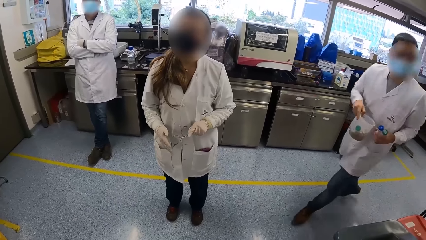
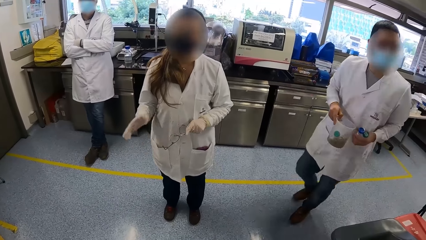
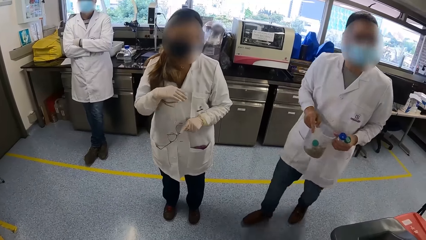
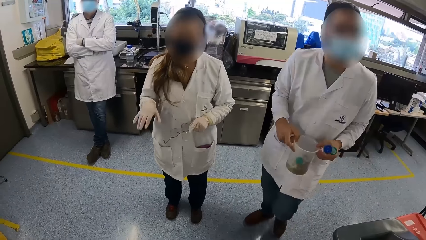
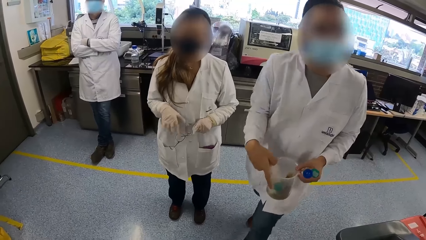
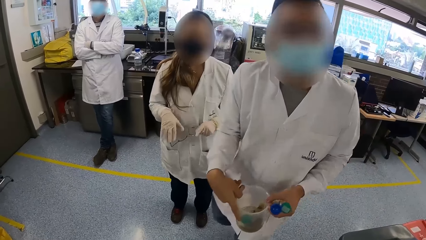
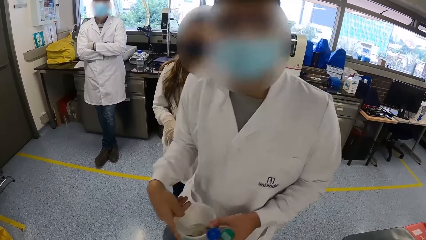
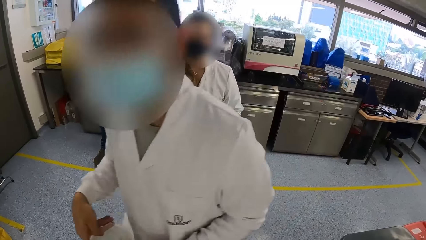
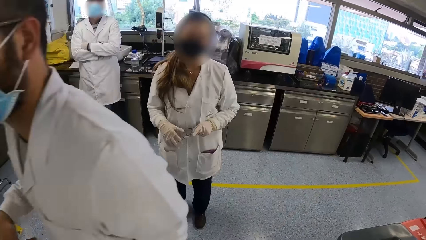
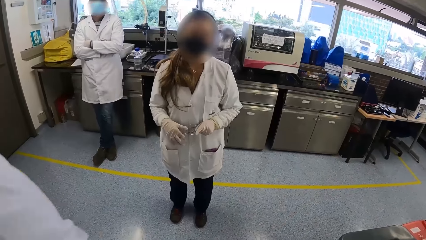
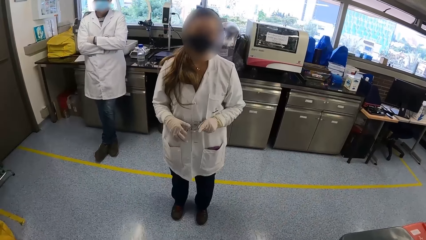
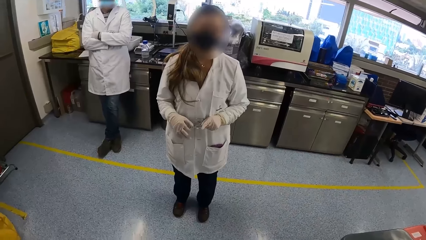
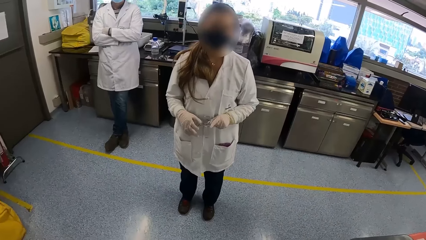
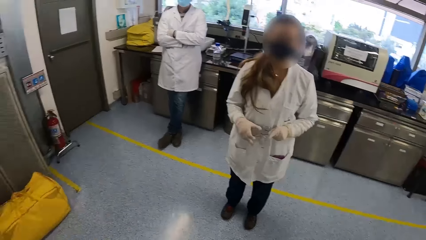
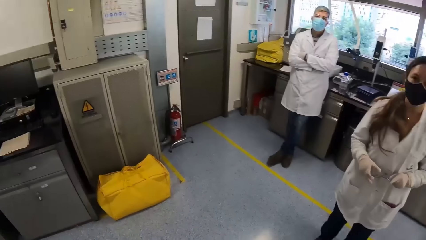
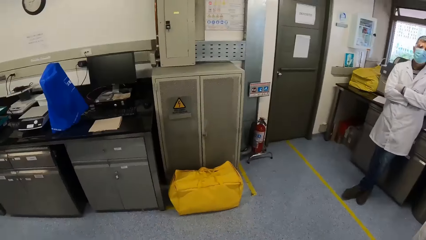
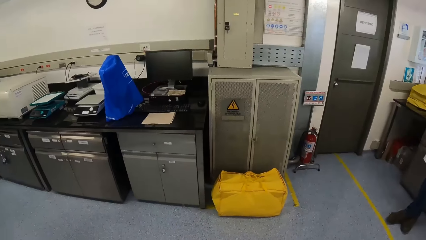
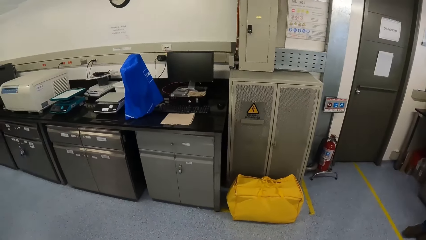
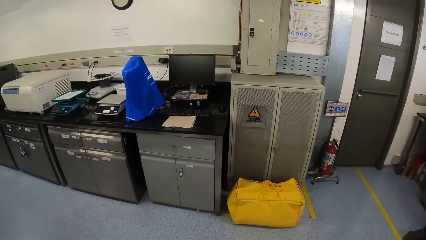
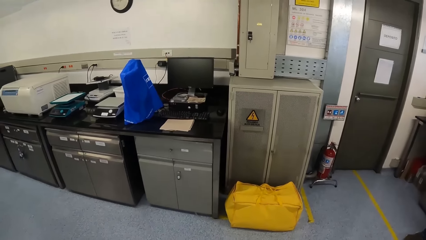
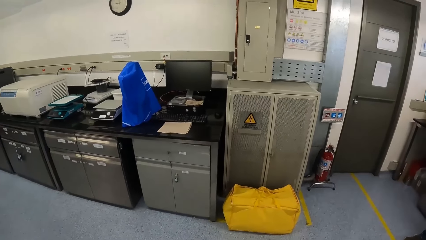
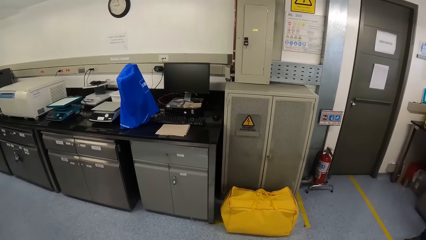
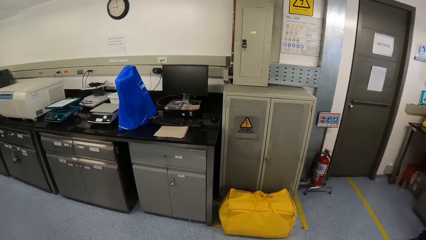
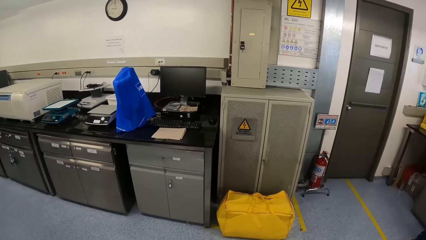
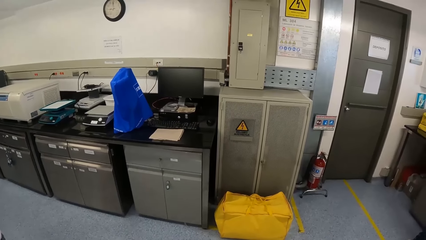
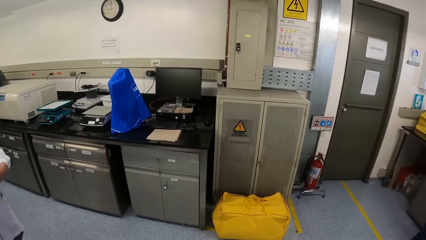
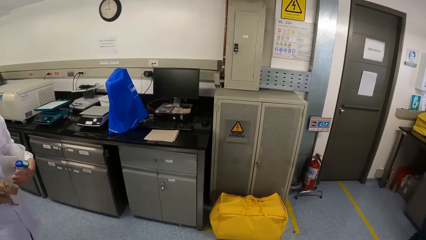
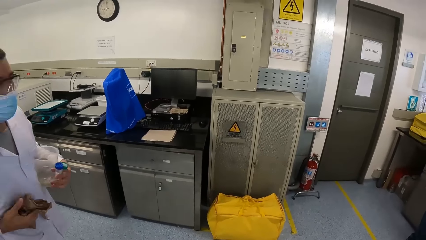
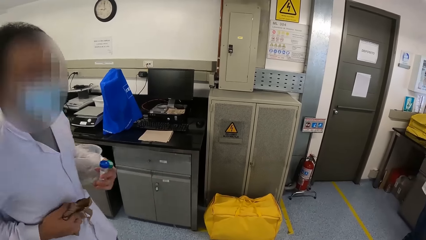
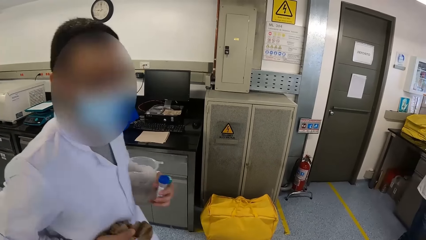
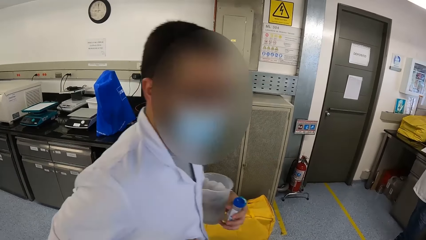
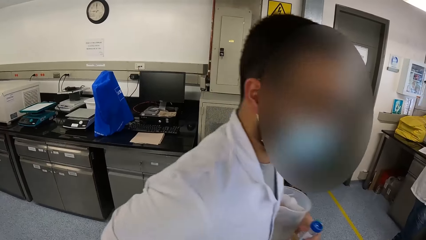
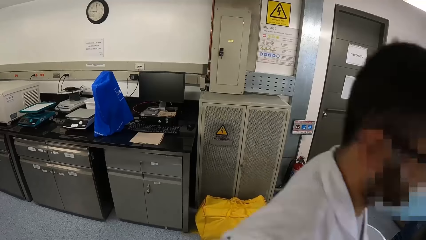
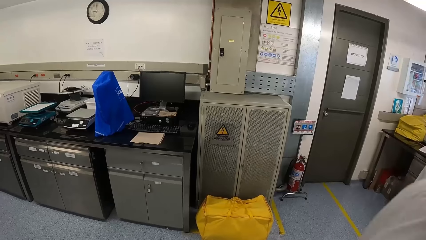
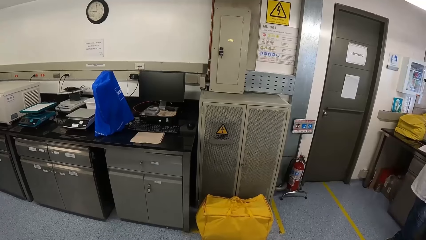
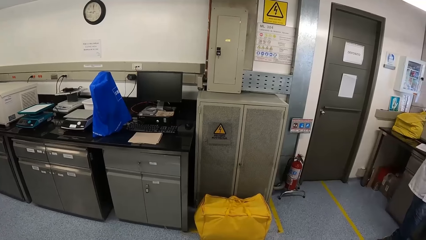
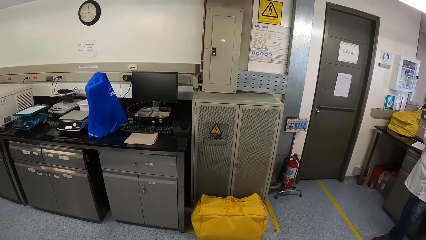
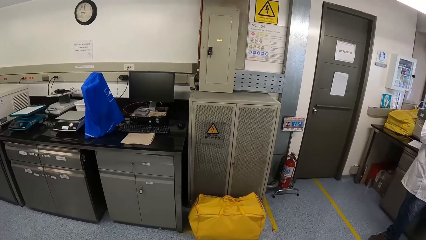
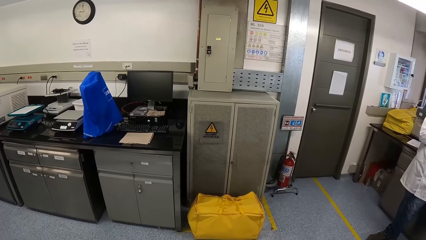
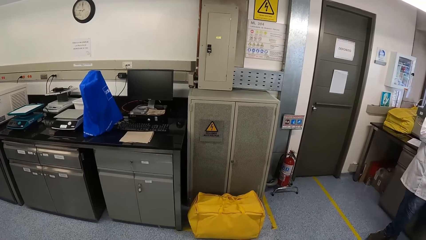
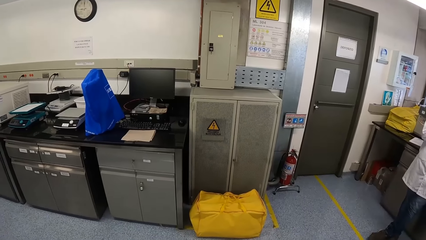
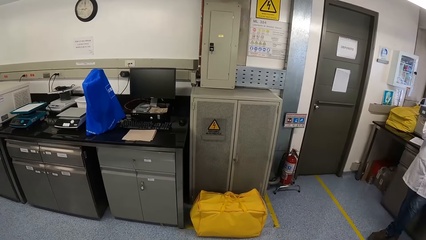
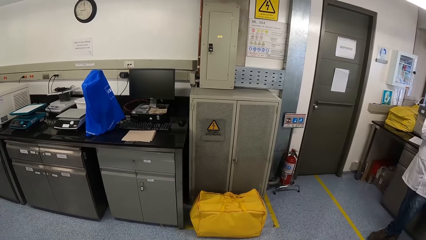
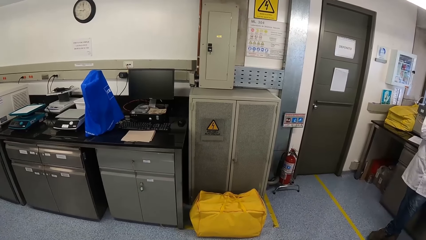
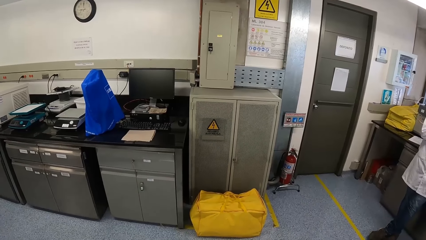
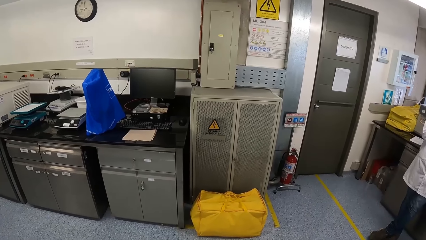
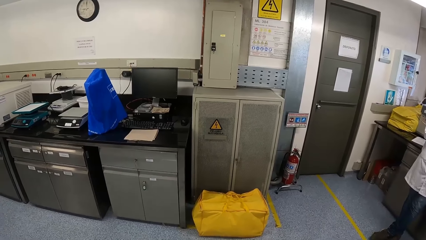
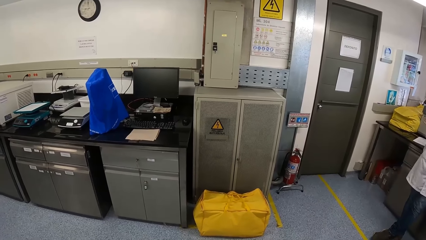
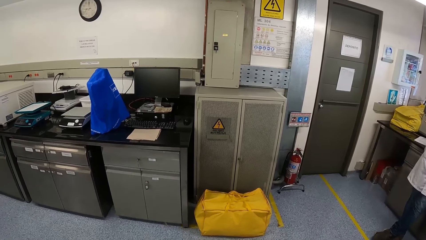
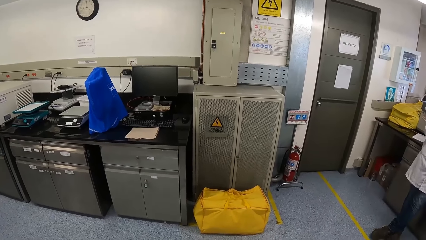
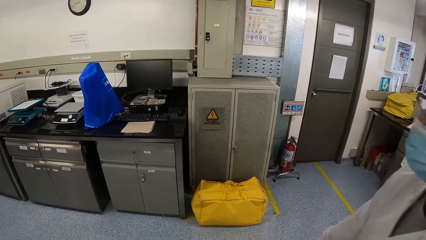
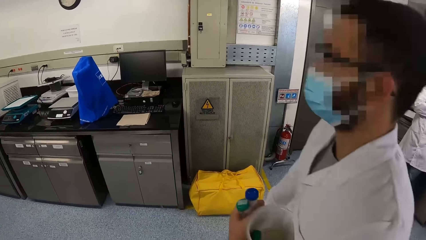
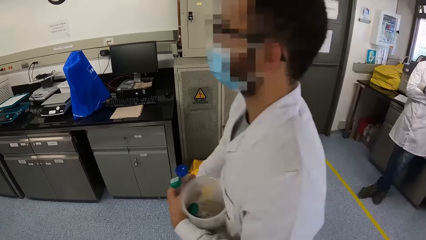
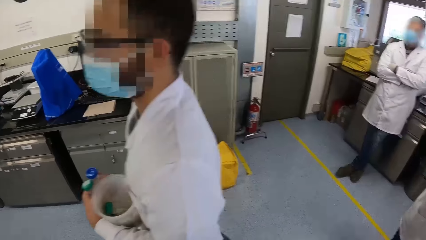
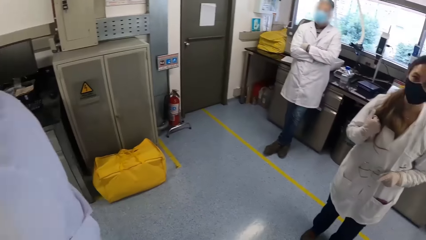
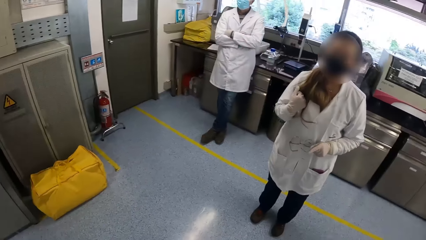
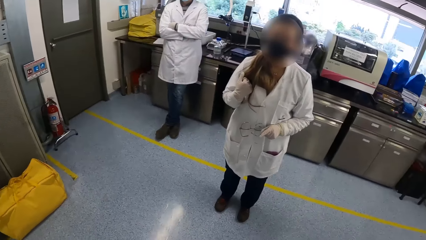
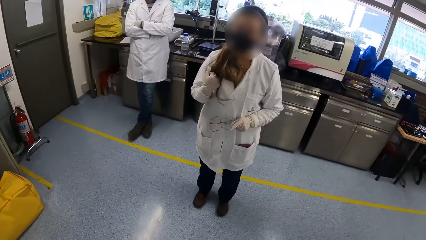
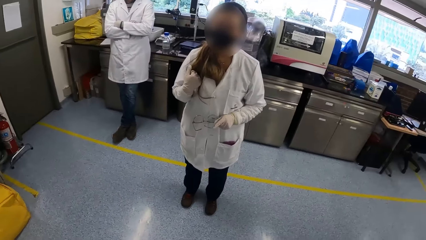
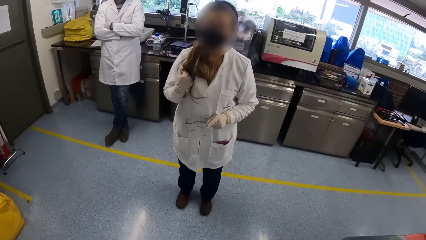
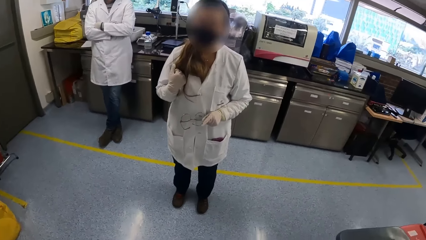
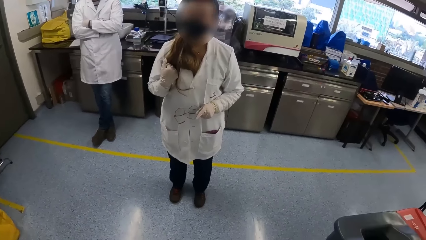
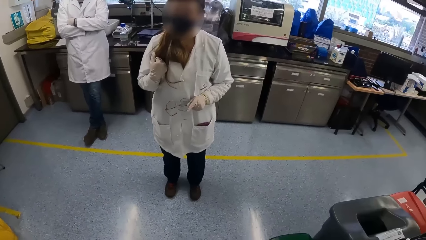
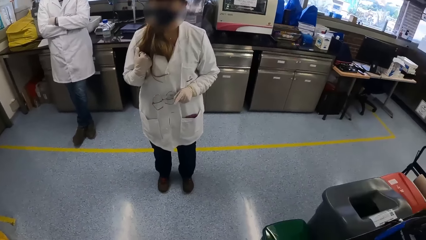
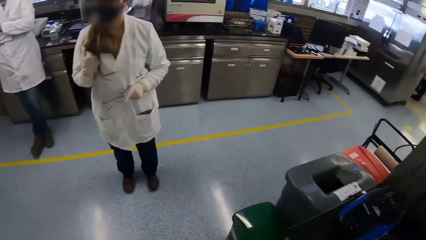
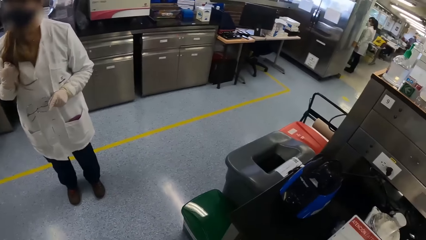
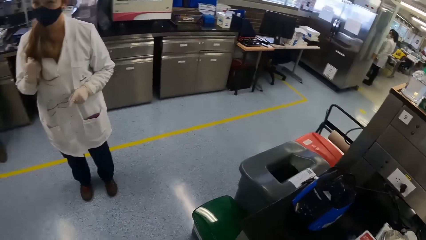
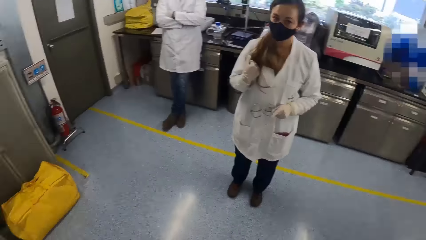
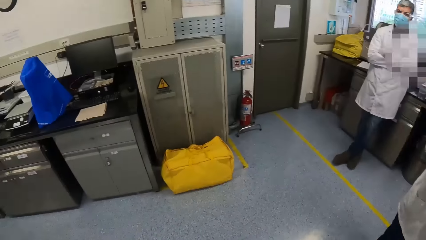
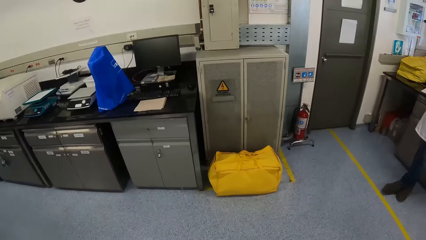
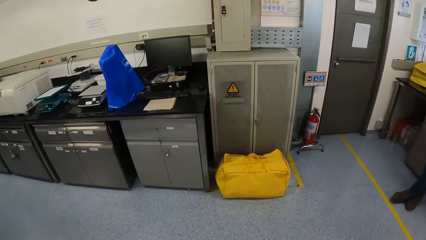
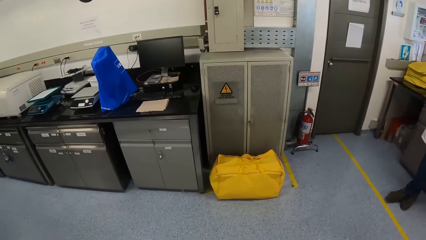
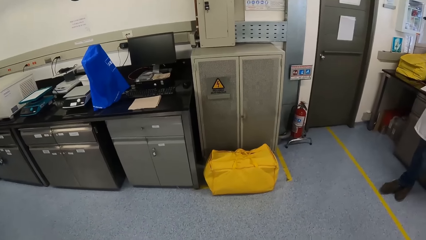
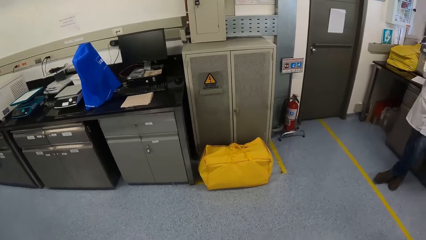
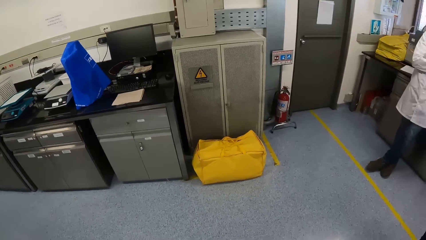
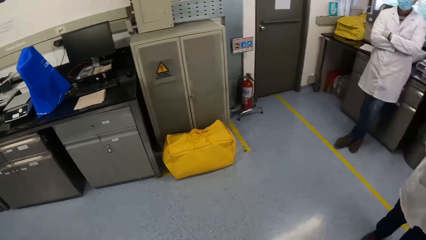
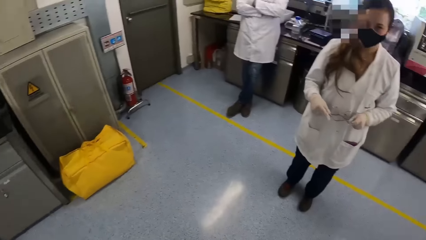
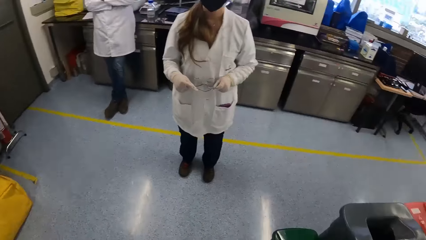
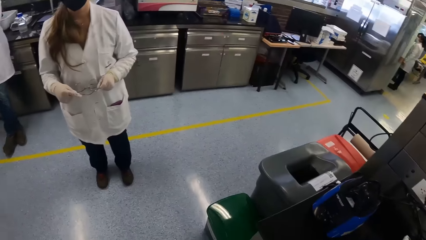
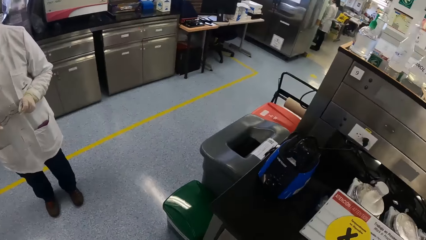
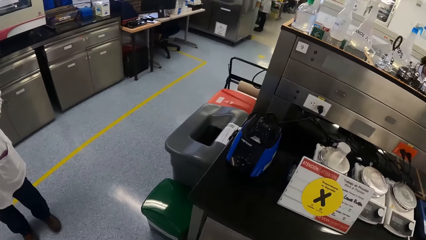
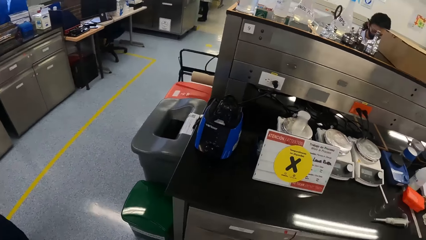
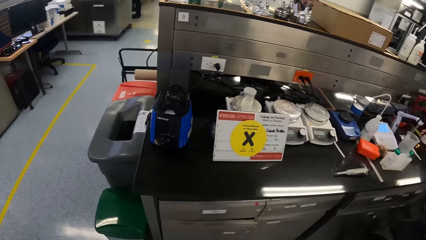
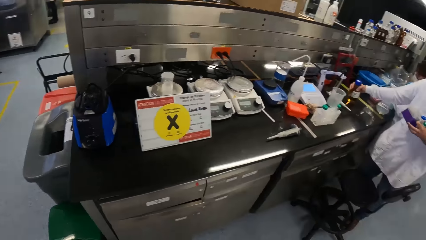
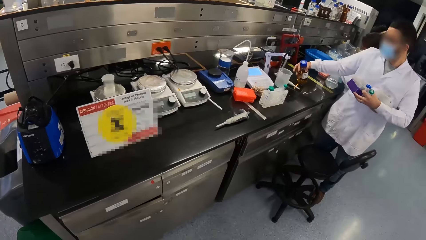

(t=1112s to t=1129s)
A man walks past the camera wearer. The man walks past the camera wearer again. The camera wearer looks around. The man walks past the camera wearer again.
